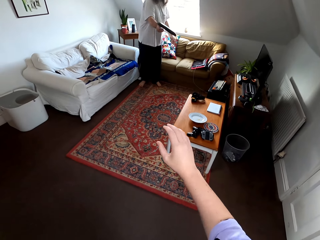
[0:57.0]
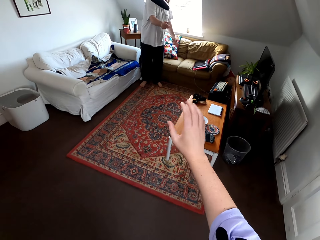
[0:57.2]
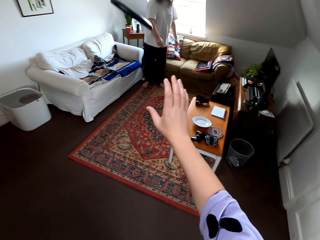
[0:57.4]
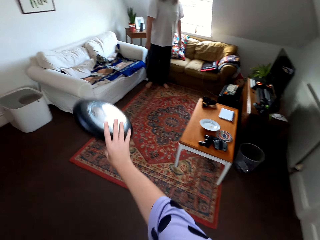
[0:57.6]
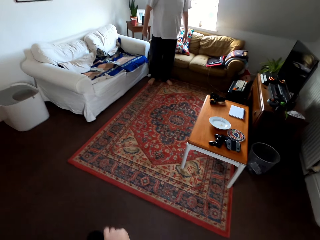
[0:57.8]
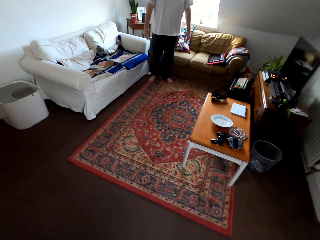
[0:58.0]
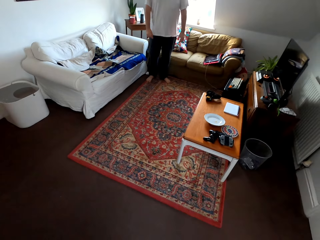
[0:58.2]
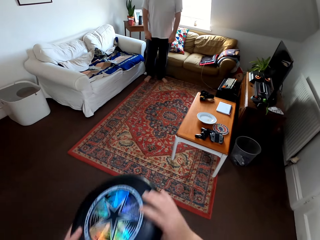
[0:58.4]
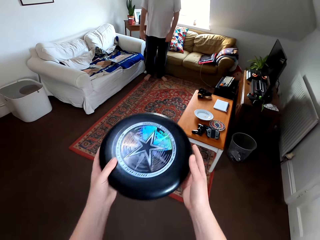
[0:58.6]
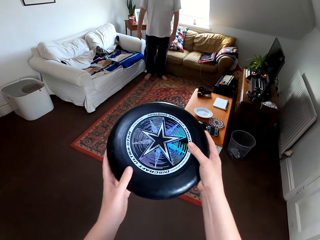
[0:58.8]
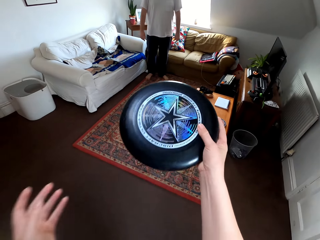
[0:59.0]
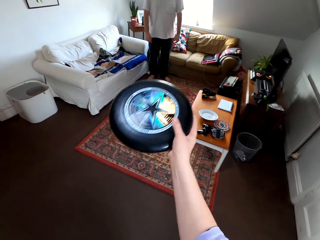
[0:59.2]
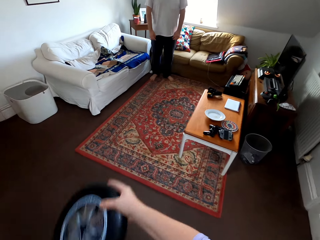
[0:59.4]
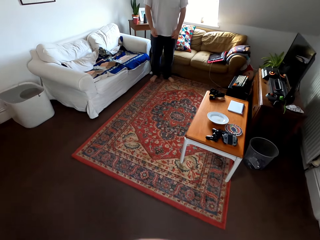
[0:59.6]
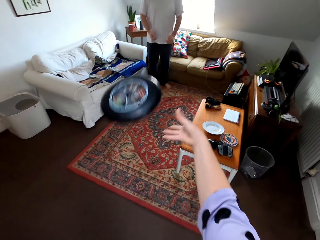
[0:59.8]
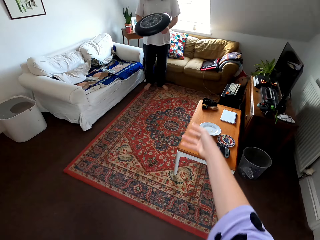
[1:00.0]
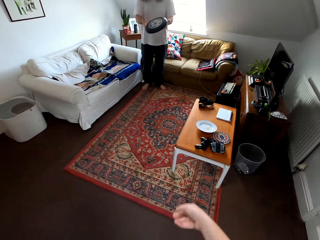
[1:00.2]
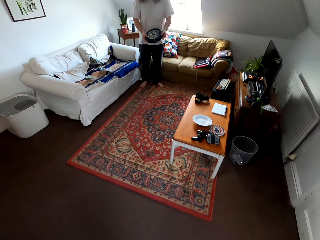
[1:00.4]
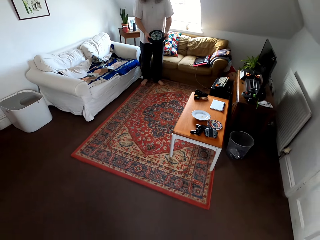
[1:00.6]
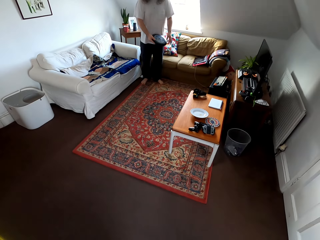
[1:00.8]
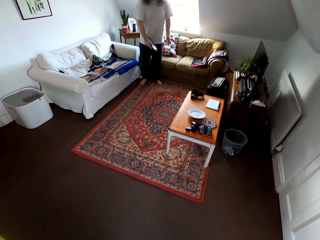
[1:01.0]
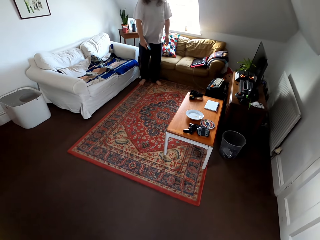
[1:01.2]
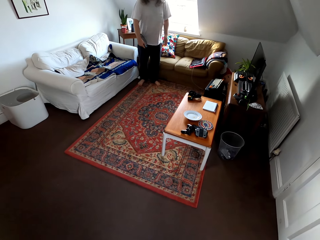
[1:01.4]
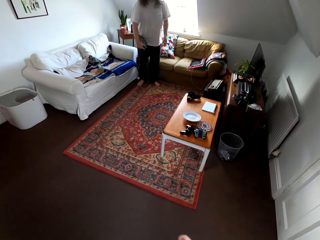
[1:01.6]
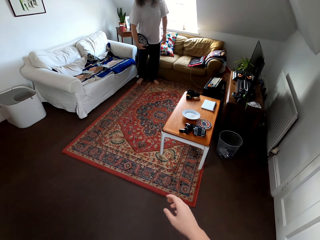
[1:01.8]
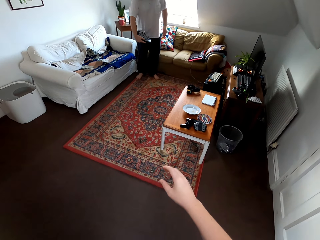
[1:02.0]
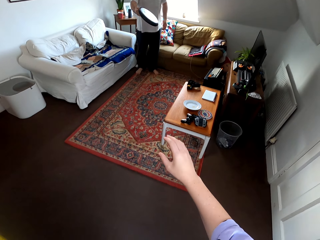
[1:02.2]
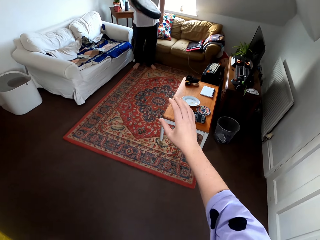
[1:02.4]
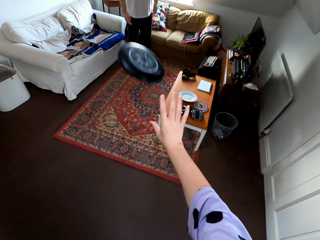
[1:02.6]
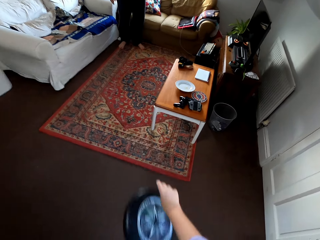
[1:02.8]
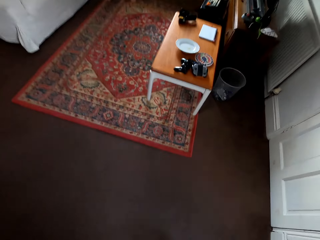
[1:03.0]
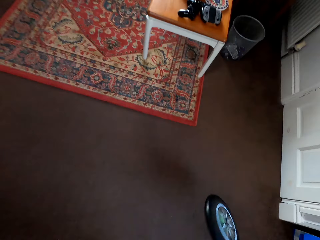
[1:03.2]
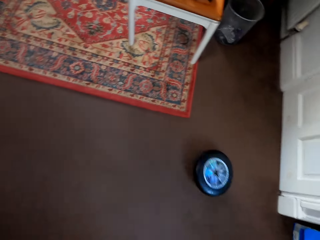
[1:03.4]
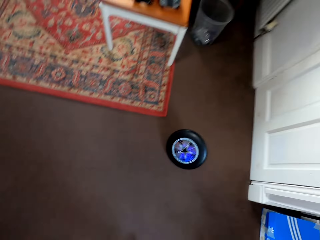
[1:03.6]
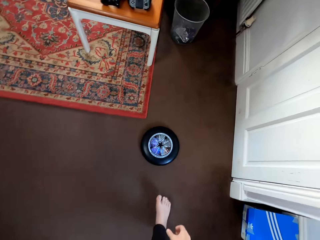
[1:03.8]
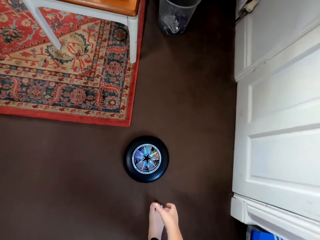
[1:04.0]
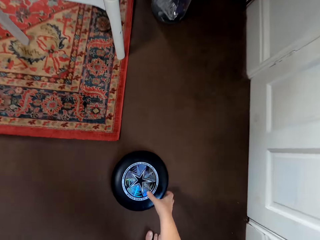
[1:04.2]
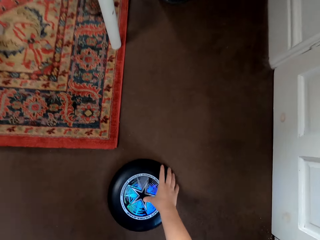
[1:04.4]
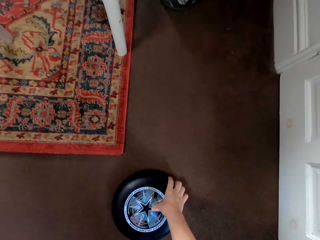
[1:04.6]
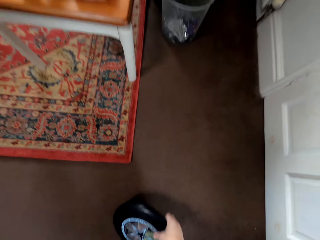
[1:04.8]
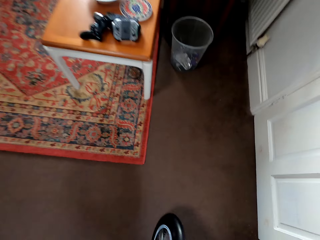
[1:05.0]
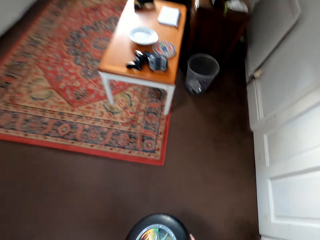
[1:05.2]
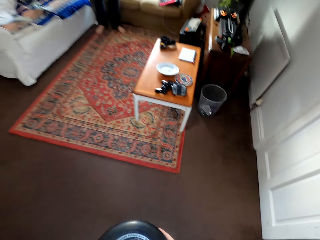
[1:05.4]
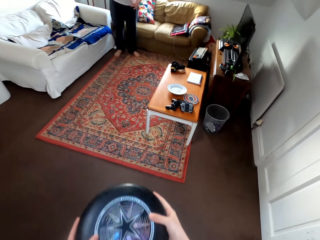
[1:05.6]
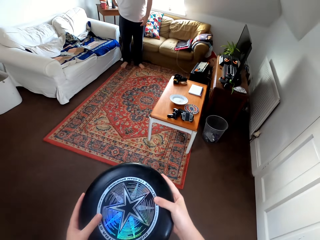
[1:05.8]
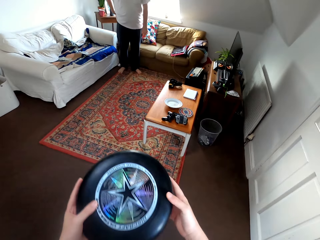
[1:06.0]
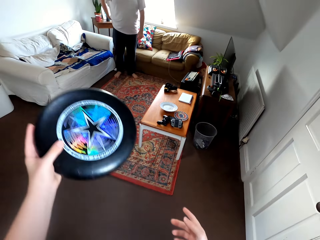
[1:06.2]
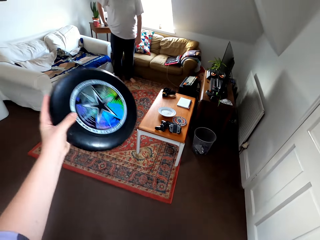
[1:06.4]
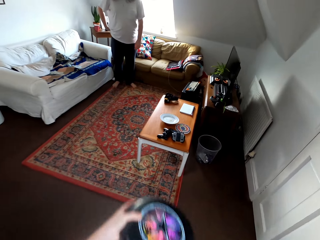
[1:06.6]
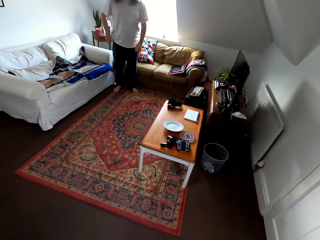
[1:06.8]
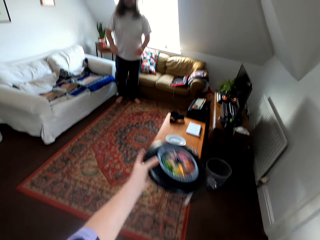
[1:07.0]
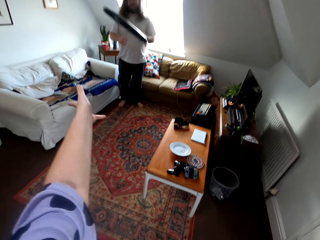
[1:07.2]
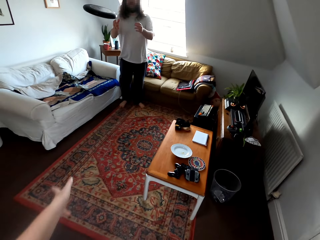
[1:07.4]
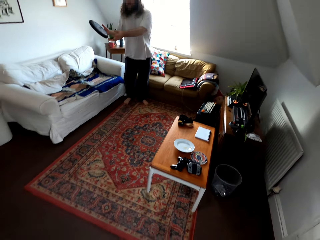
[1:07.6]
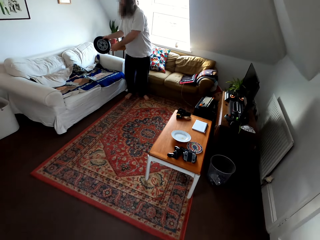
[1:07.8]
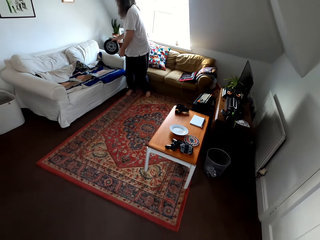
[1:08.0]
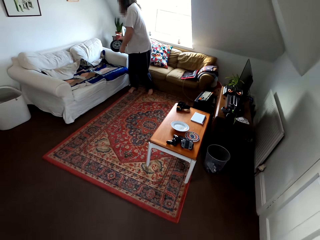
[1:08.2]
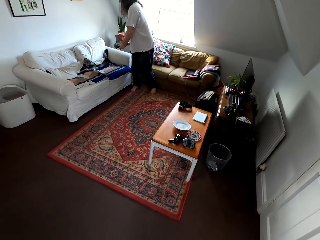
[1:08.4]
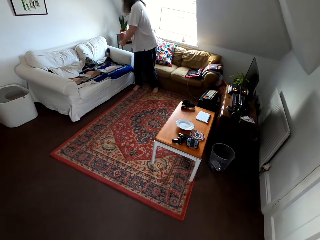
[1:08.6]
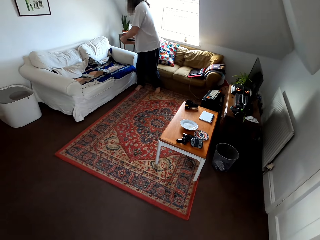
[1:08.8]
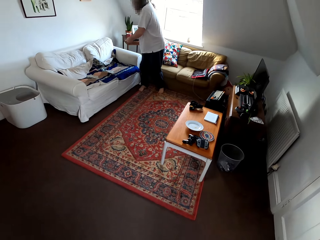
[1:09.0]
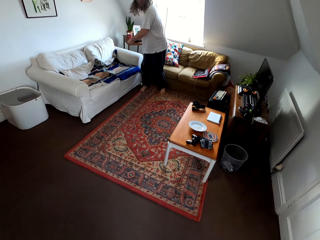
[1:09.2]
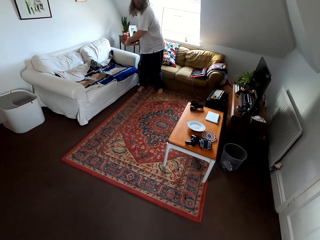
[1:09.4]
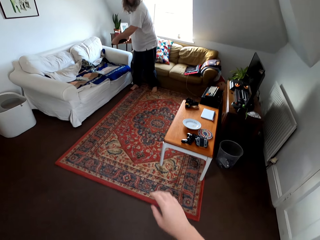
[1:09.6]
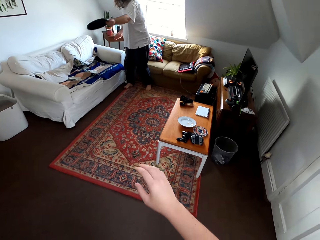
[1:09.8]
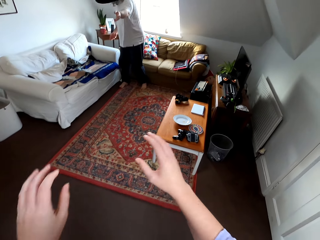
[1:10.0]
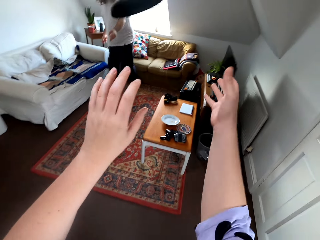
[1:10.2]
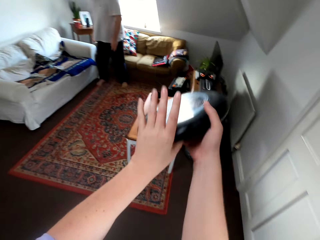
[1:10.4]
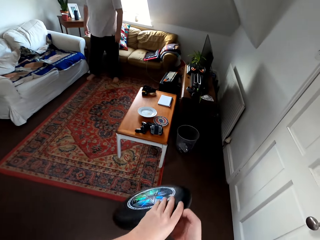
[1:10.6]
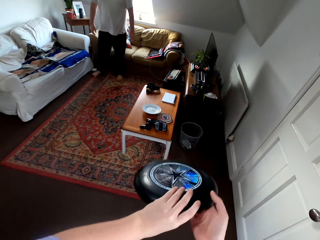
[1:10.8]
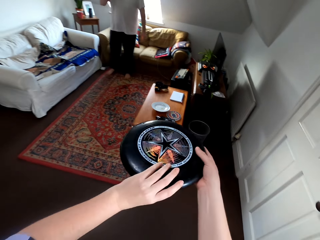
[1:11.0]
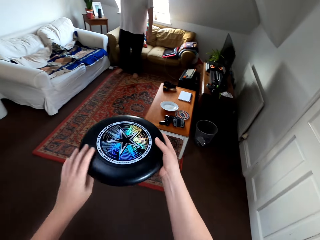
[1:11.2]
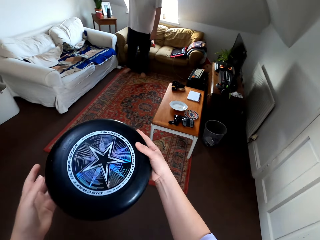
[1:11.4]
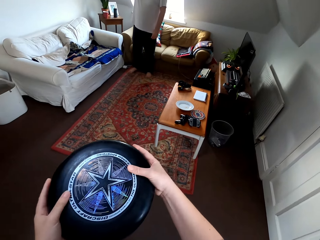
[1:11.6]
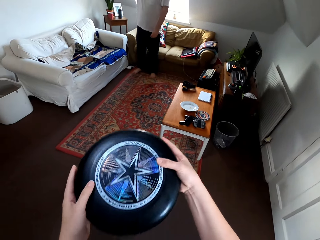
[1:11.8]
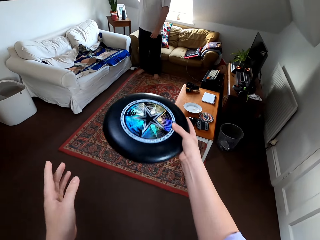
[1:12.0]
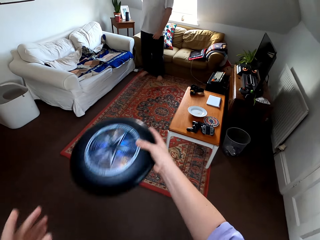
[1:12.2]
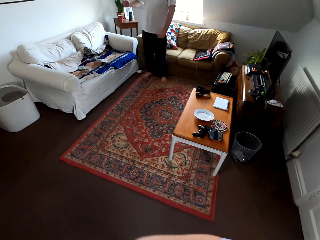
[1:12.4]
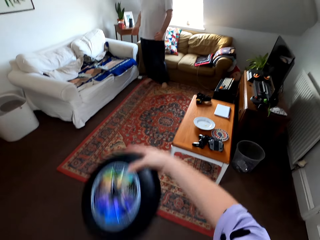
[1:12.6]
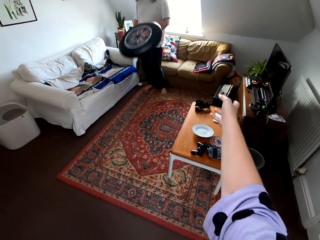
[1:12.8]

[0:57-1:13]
The camera wearer drops a frisbee. They bend towards the floor. They pick up the disc. They stand up. They play with a man using the frisbee.

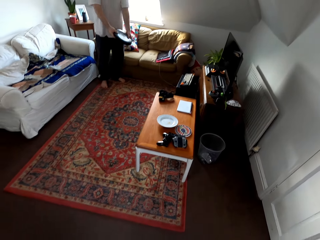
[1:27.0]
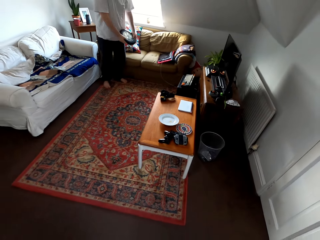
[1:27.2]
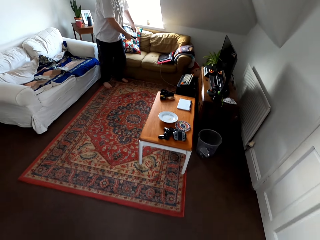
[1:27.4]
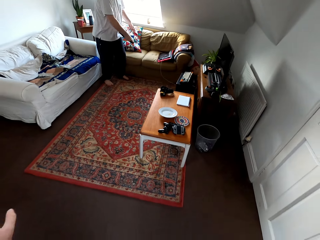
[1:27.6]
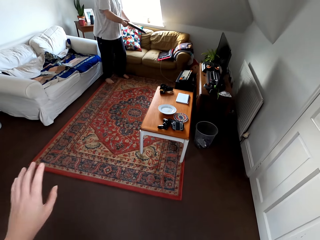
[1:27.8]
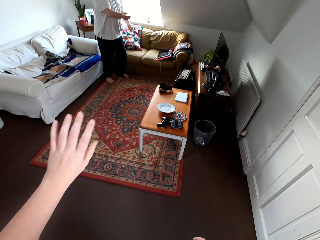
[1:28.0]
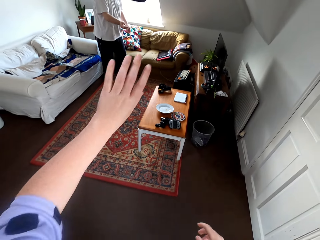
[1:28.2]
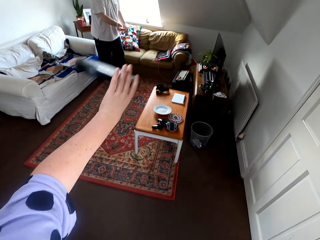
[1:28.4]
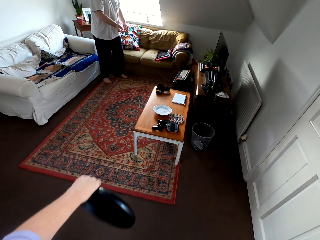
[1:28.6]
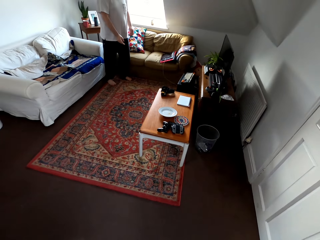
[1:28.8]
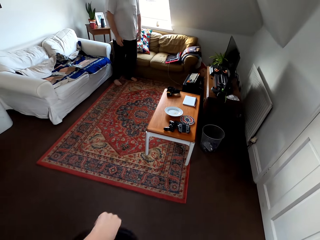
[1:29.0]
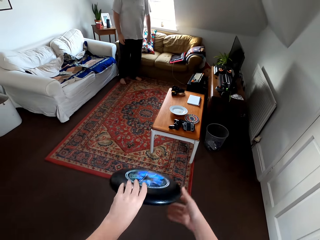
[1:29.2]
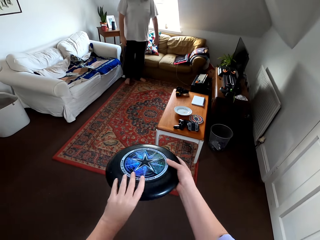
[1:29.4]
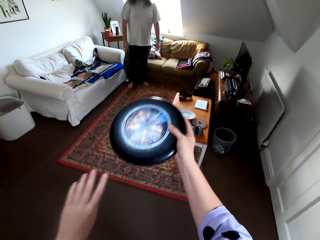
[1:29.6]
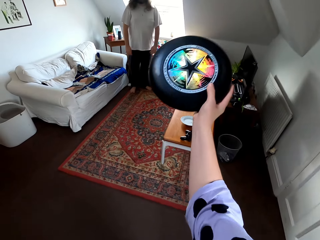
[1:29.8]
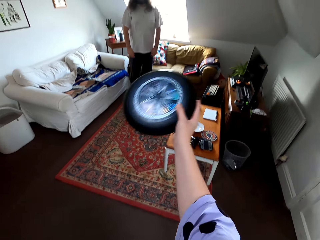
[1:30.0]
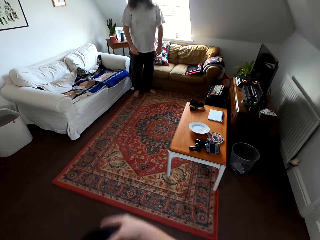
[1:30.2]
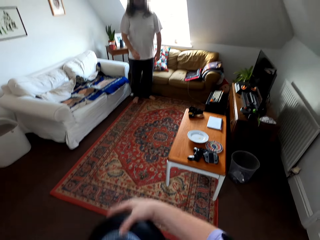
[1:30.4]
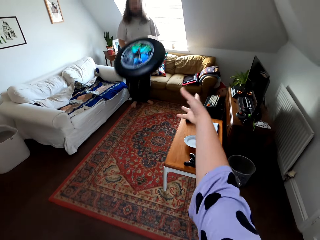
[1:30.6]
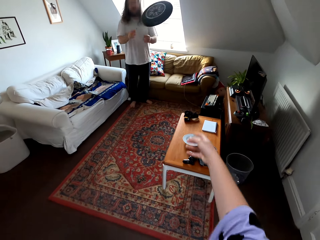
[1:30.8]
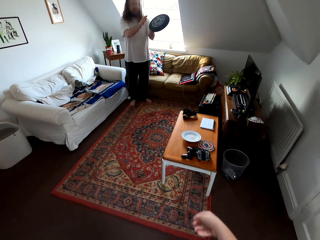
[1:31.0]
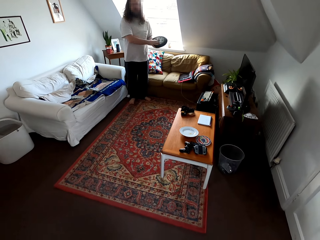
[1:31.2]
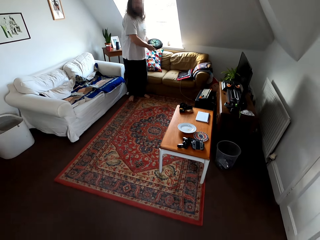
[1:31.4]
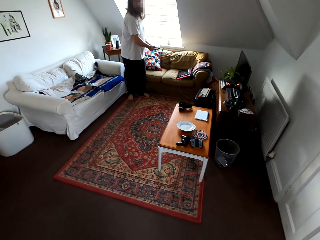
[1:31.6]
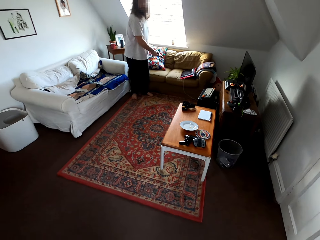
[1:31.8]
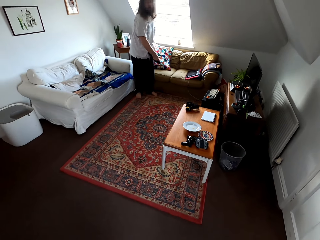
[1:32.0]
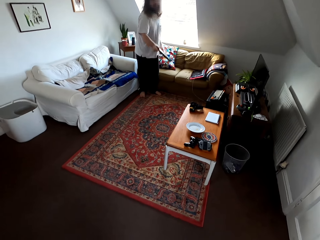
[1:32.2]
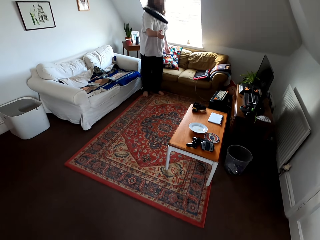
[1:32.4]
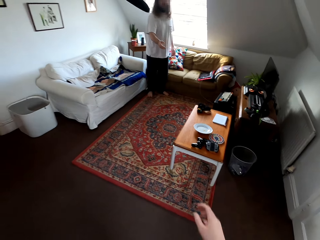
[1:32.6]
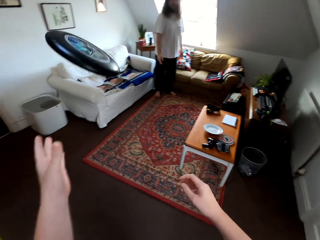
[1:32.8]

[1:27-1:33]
The camera wearer talks to a man. They play catch with the man. They talk to the man. The man plays catch with the camera wearer.
